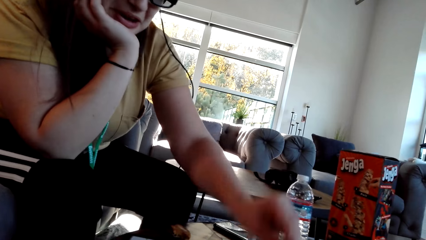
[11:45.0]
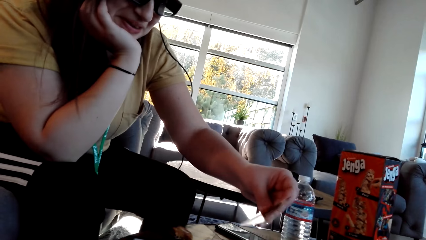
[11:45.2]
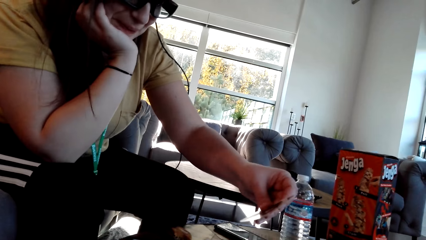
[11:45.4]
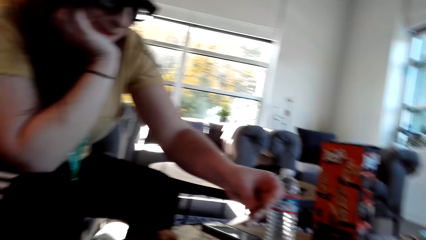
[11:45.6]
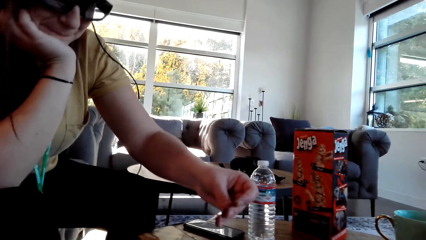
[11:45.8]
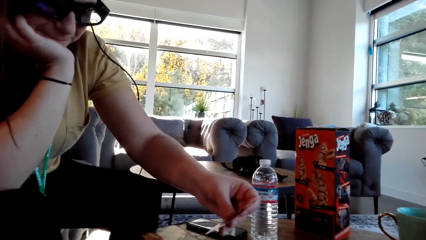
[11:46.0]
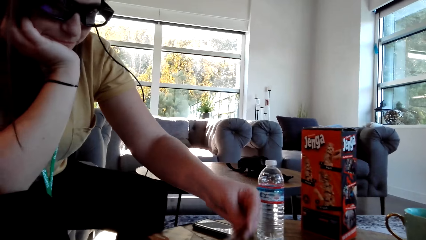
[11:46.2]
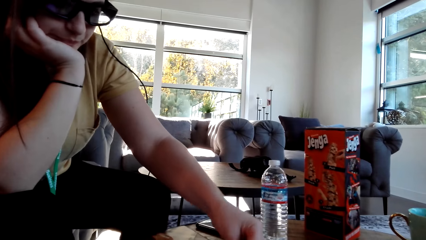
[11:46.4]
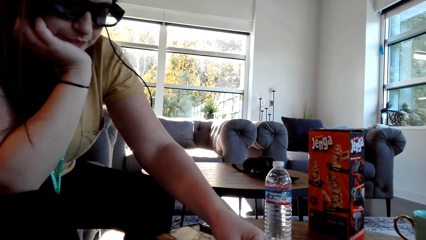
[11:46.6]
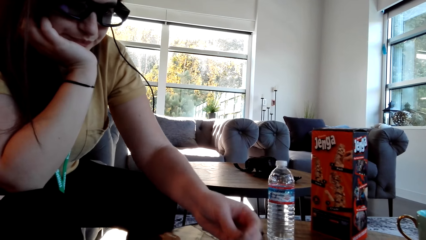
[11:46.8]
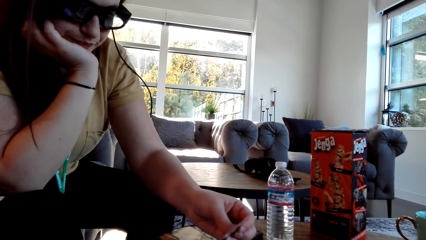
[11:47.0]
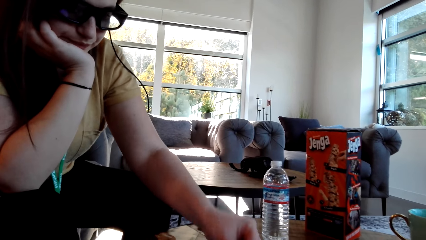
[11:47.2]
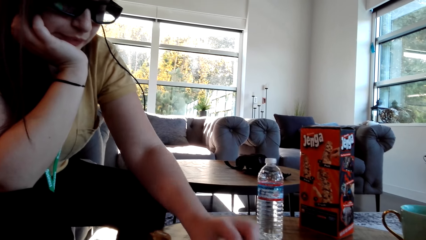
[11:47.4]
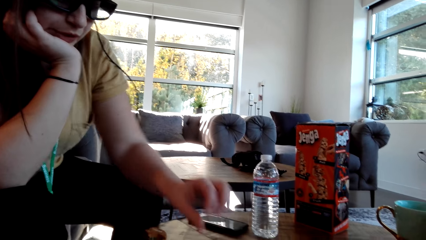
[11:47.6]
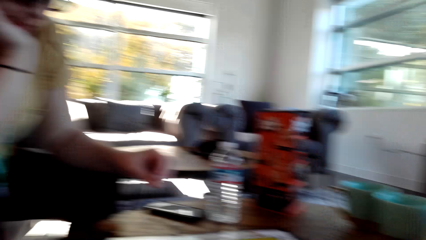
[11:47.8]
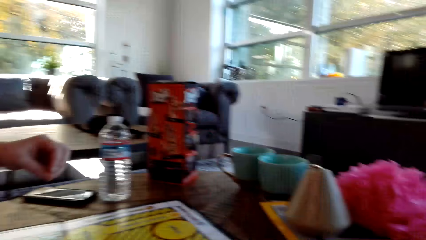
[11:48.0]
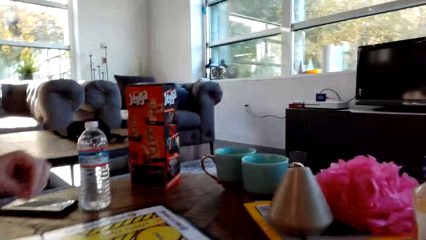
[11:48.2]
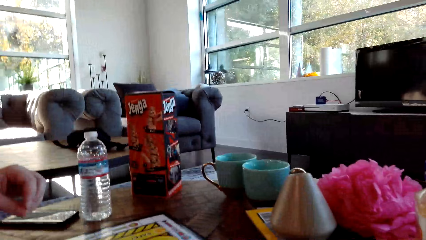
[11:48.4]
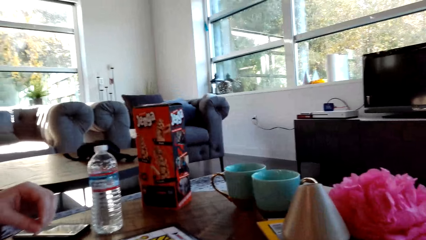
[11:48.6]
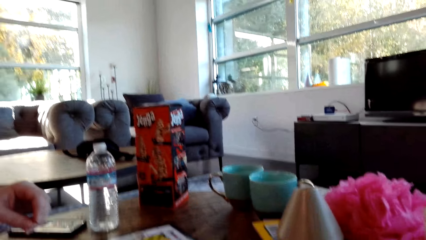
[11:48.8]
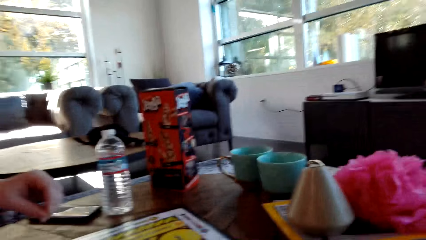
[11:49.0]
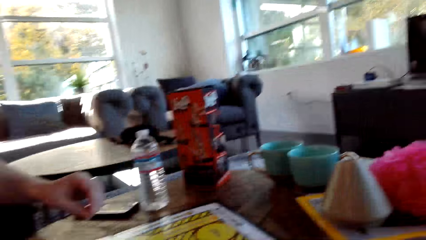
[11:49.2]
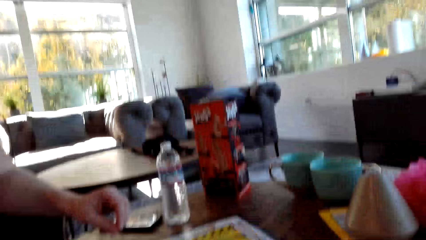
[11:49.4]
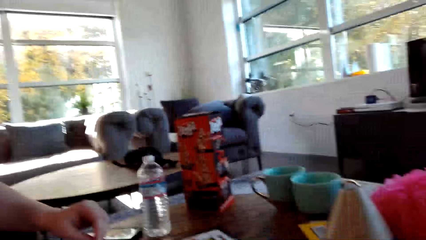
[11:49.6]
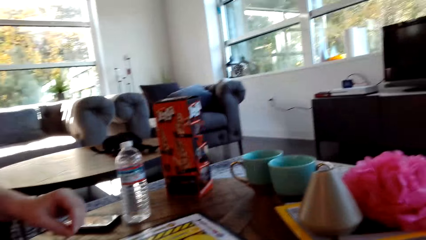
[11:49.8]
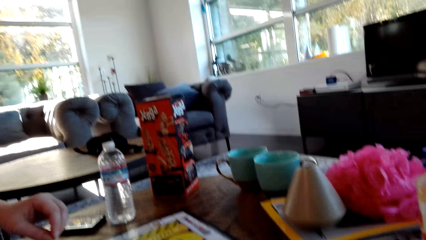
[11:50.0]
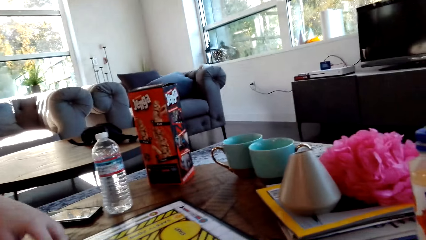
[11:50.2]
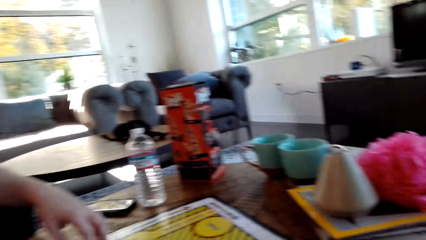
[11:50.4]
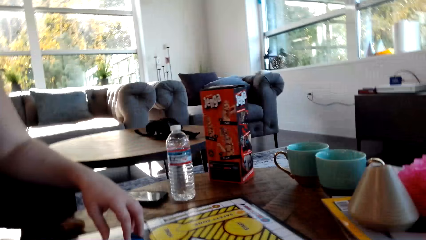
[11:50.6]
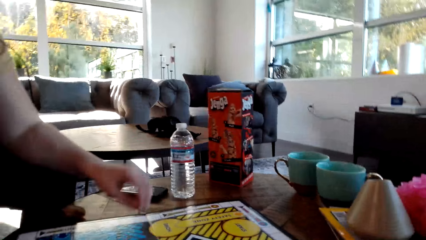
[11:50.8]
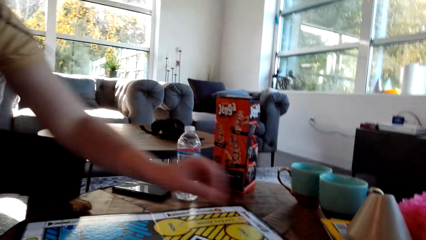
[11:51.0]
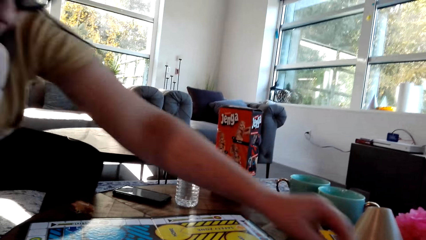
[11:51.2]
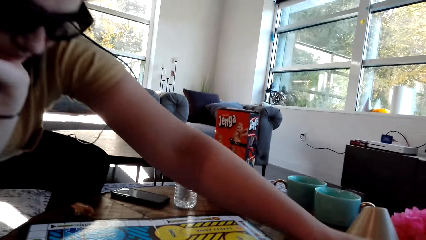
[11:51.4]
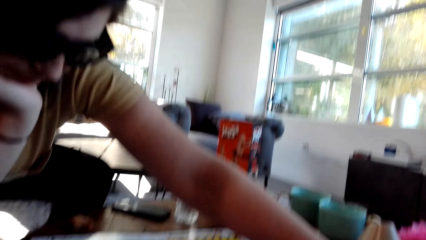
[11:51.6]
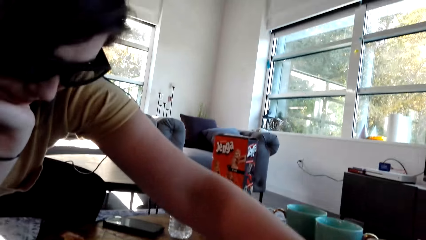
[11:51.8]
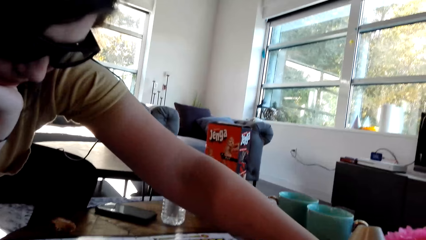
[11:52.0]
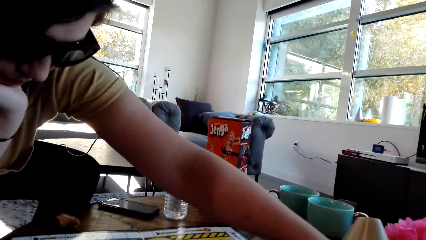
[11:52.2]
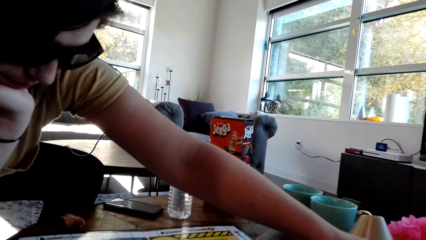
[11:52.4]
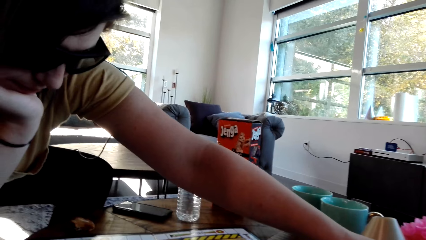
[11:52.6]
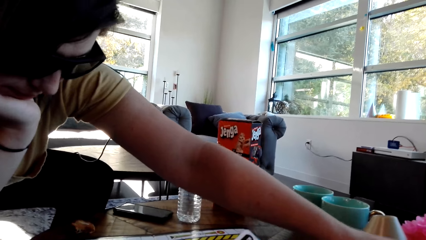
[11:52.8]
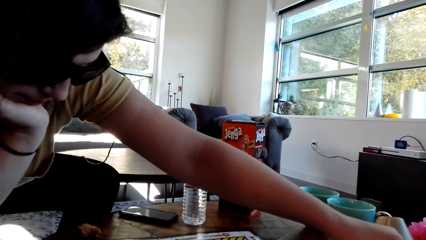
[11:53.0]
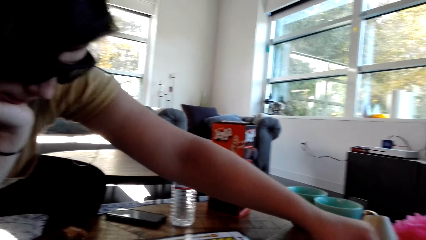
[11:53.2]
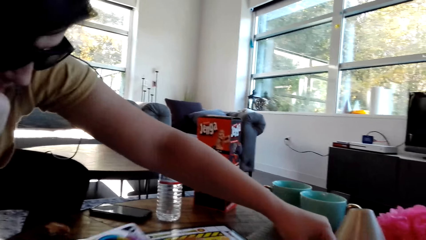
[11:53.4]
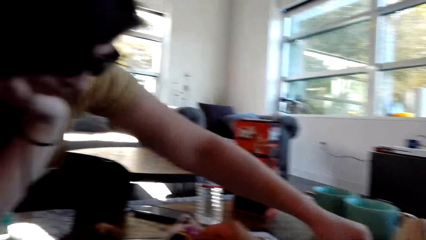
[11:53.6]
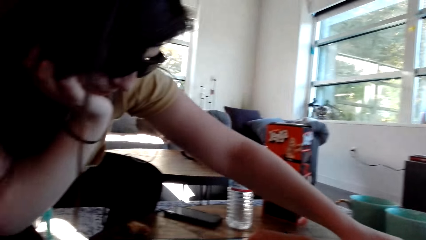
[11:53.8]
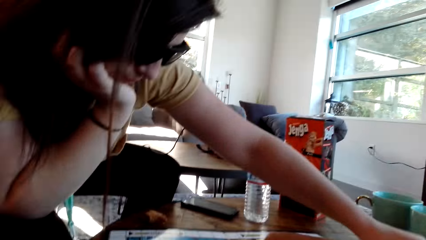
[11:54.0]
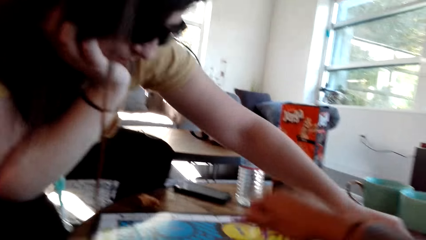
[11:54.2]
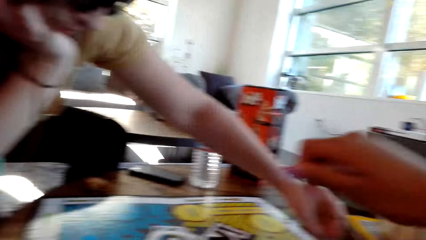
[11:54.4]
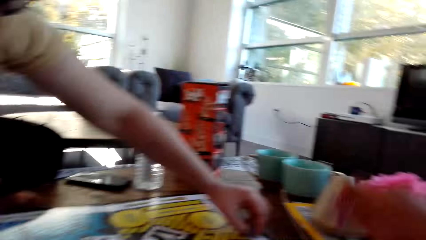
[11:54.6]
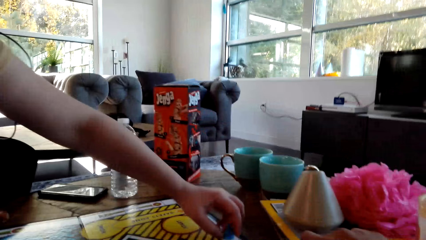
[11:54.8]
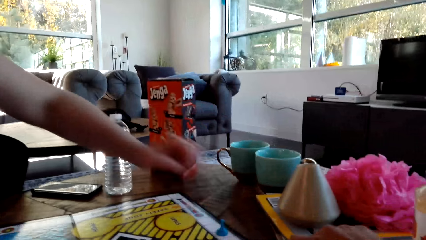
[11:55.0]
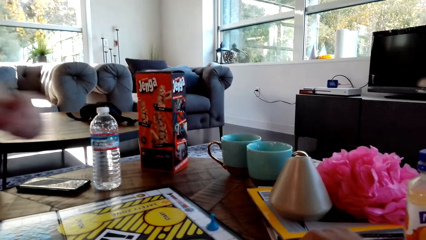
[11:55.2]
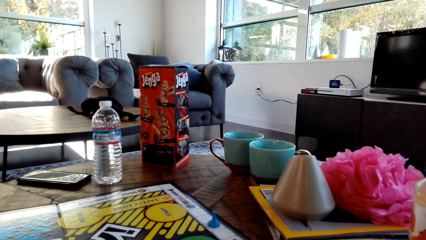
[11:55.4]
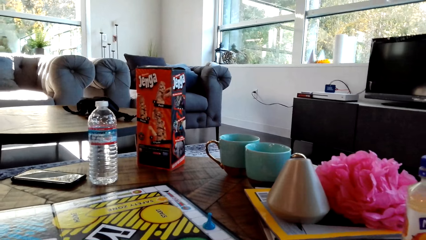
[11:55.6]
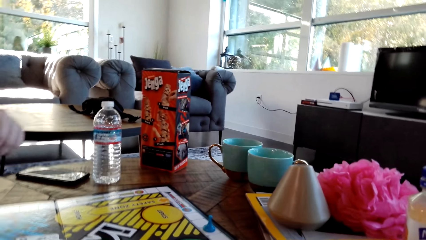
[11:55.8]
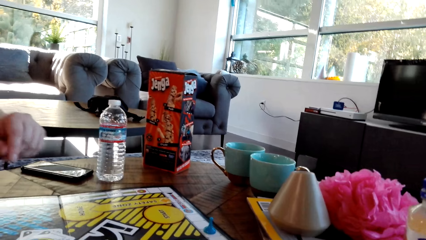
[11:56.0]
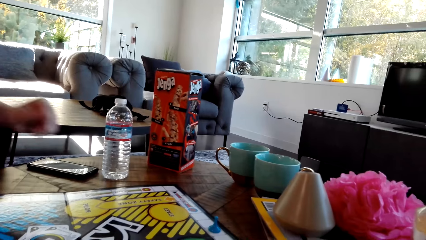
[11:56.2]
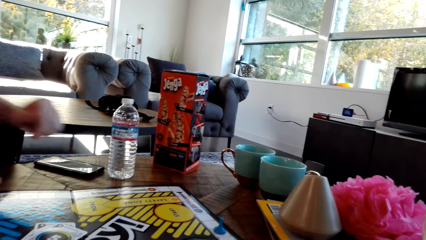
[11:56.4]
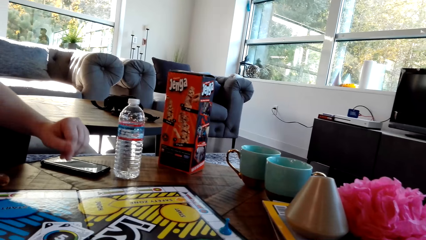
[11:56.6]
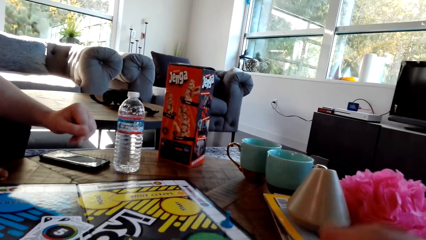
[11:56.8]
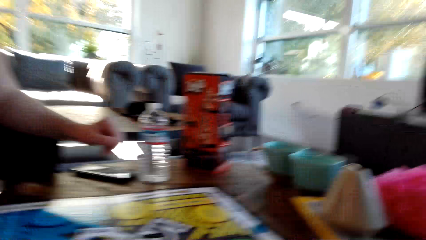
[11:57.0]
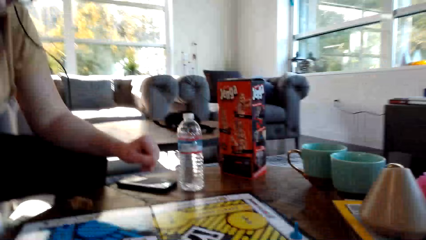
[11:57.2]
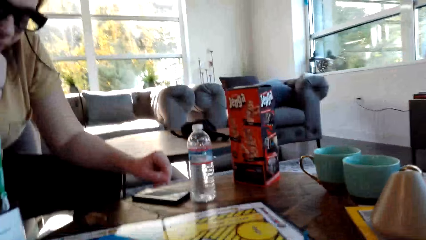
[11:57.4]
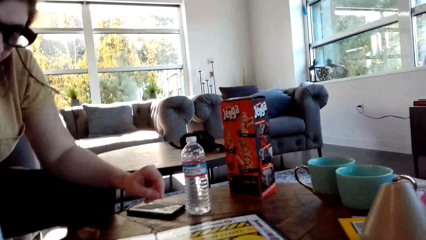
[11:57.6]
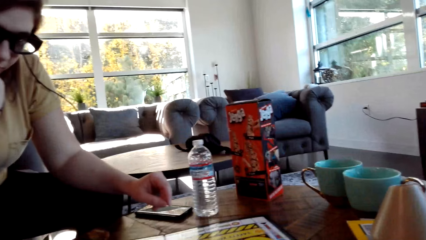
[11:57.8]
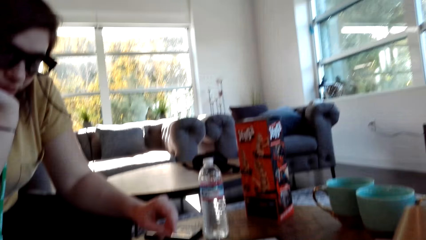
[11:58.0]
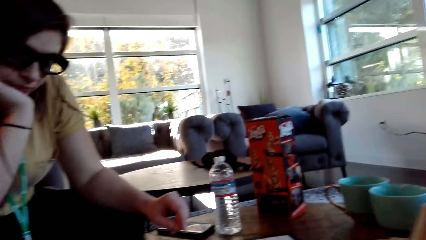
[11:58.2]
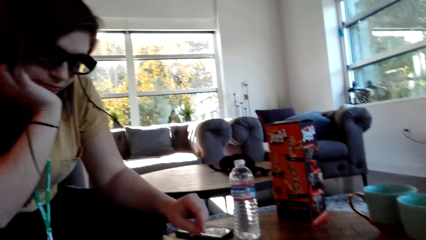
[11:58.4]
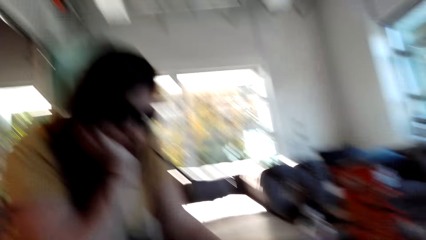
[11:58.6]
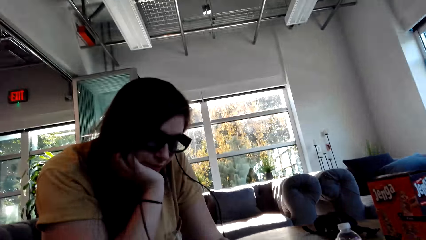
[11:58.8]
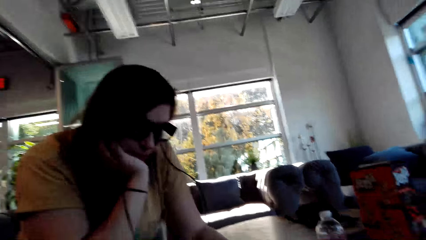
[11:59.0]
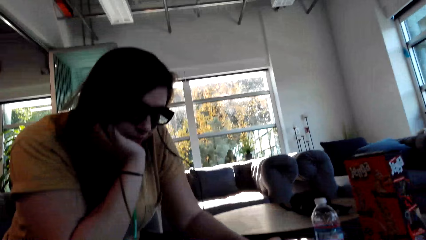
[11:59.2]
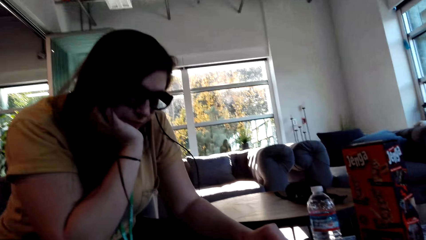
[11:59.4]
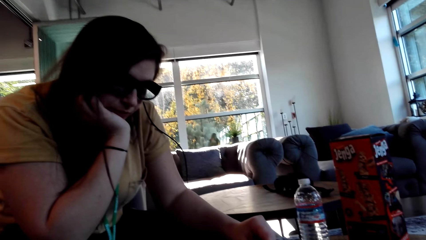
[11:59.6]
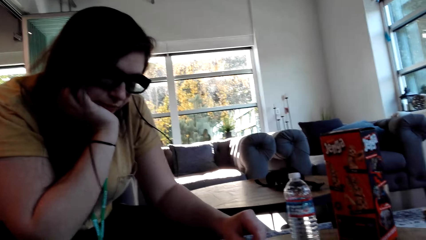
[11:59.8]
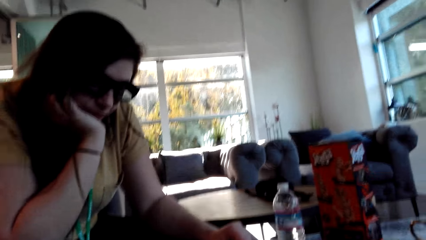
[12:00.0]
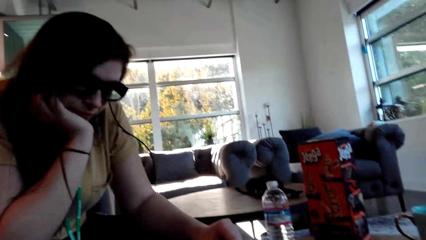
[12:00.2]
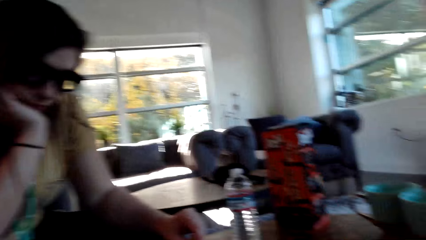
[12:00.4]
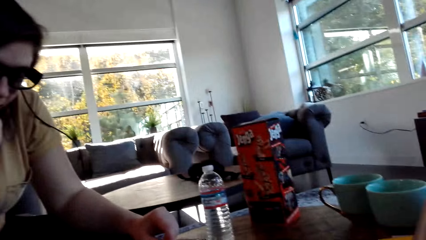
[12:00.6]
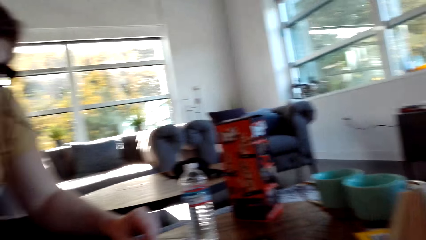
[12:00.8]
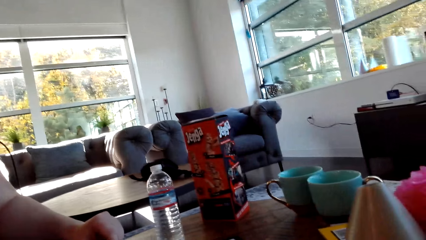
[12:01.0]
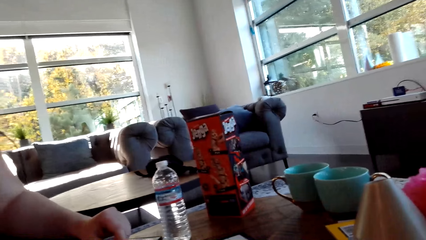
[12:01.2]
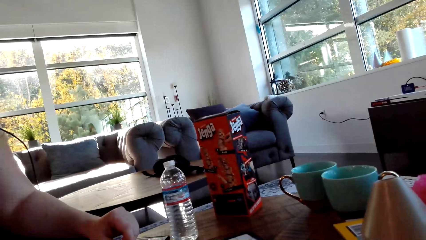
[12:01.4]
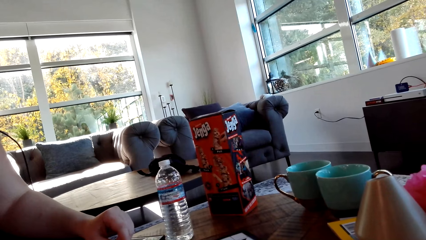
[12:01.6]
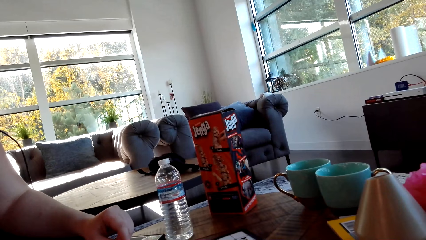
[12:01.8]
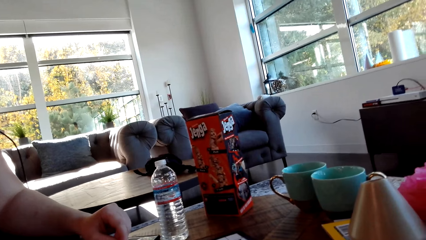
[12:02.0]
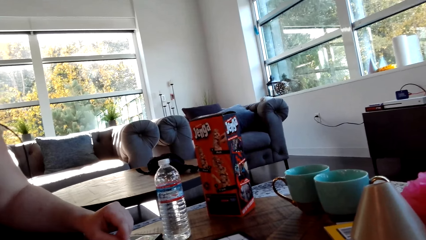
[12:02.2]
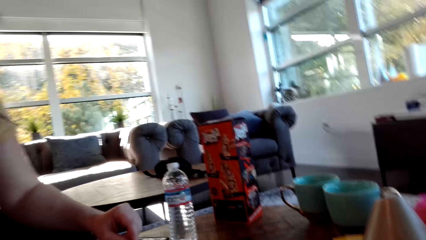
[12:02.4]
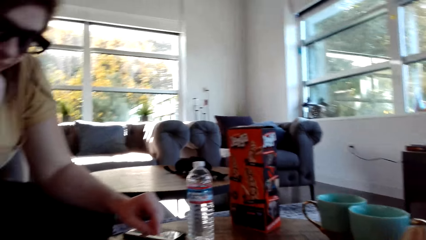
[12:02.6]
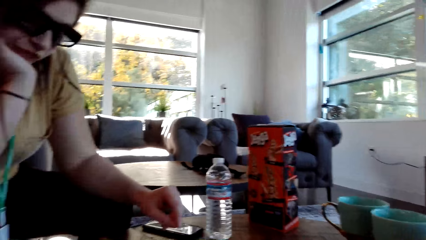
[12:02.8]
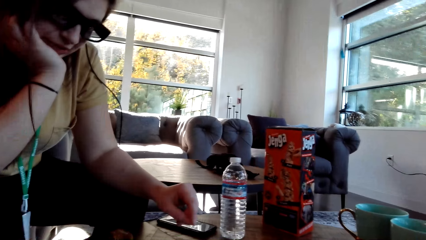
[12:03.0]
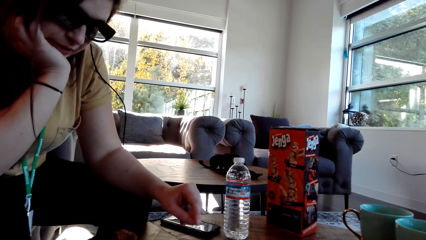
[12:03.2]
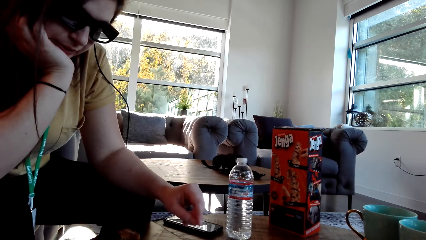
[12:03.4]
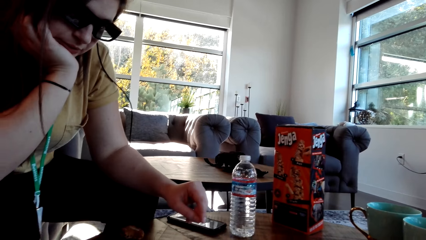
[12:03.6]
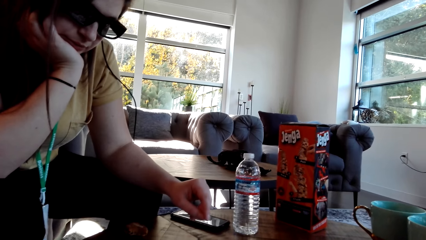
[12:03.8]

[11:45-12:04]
A woman lifts up a card on the table. The woman puts the card on the table. The woman moves the pawn on the game board.
